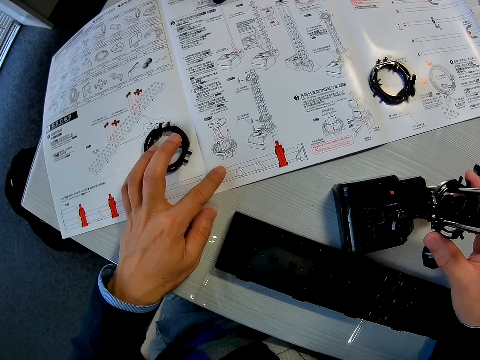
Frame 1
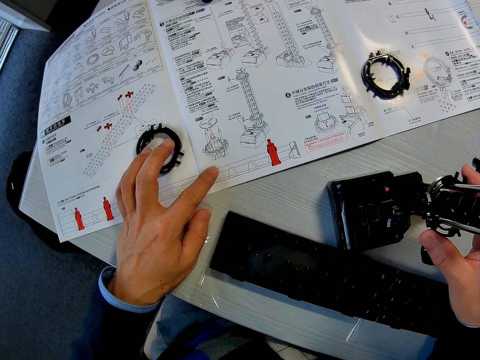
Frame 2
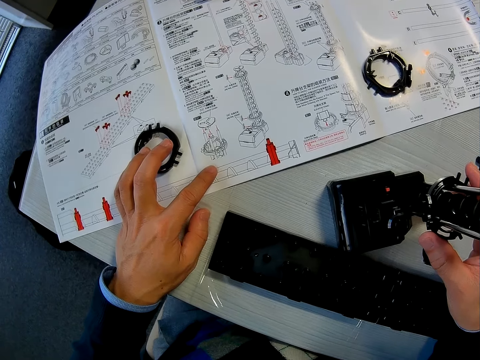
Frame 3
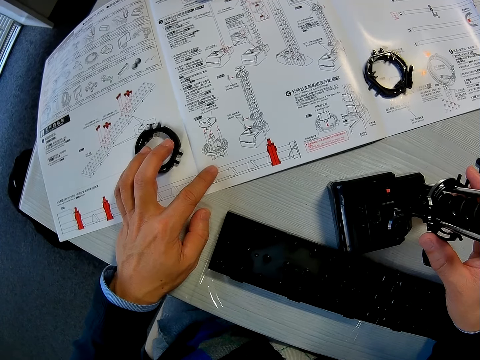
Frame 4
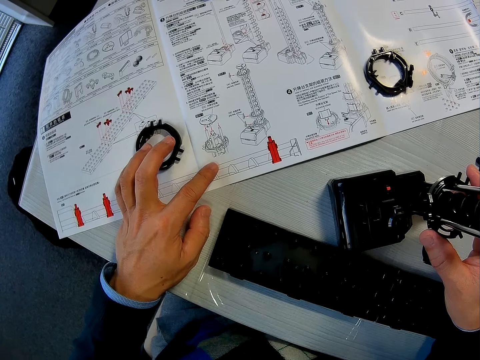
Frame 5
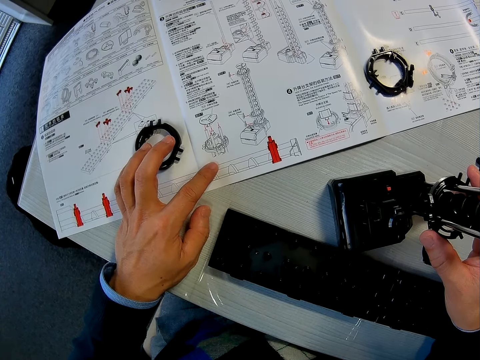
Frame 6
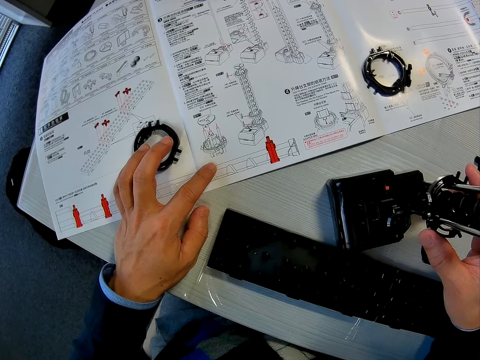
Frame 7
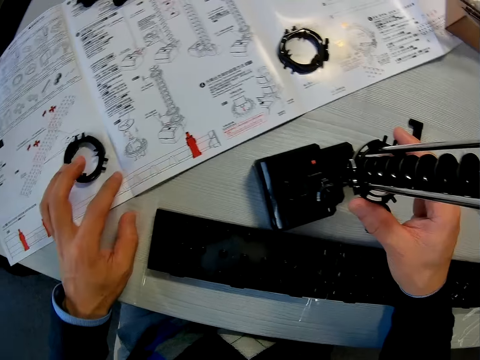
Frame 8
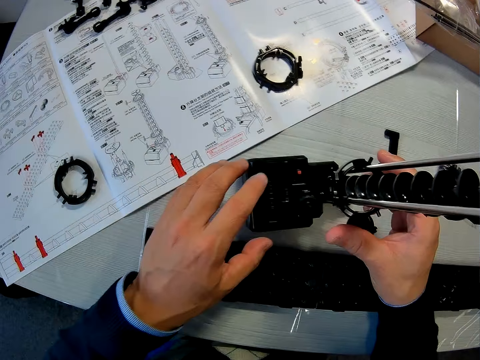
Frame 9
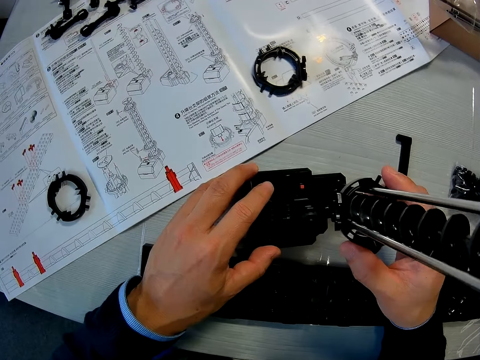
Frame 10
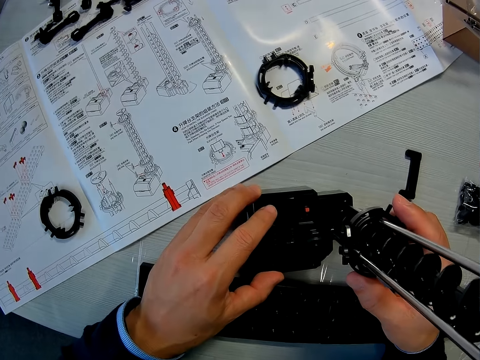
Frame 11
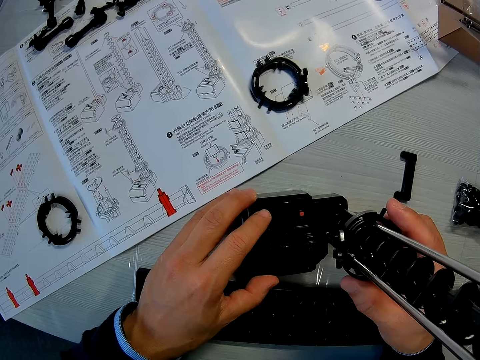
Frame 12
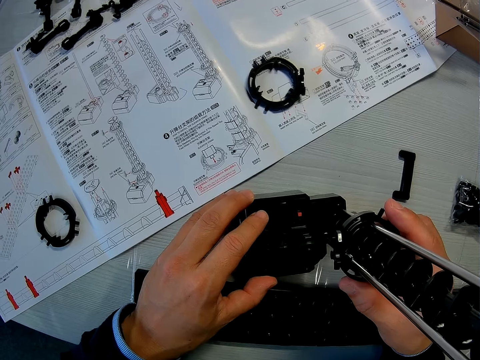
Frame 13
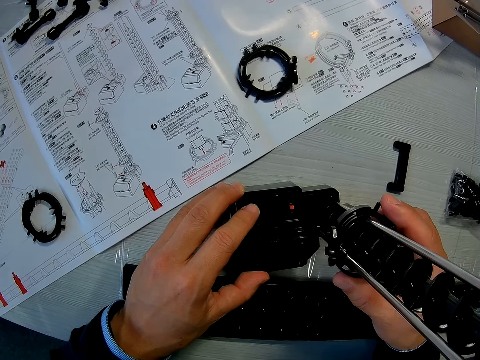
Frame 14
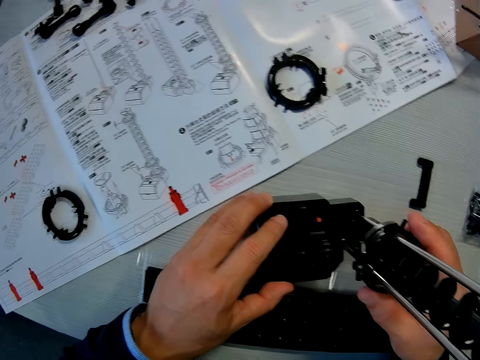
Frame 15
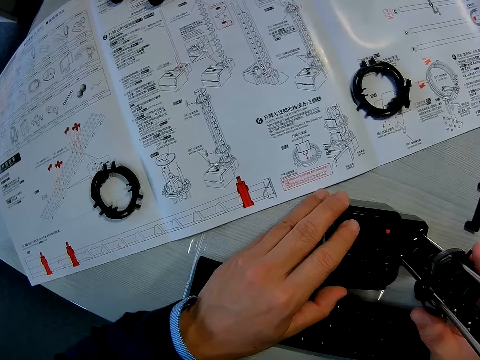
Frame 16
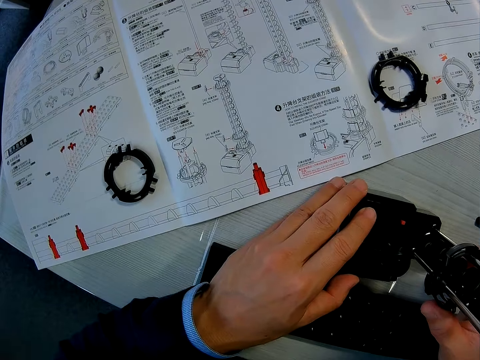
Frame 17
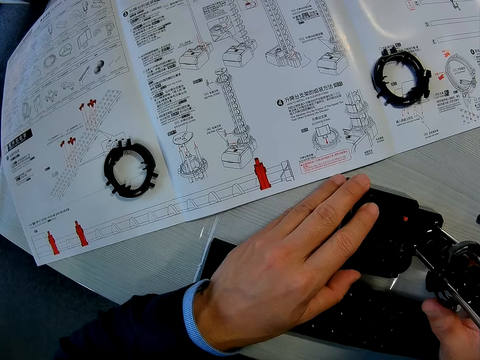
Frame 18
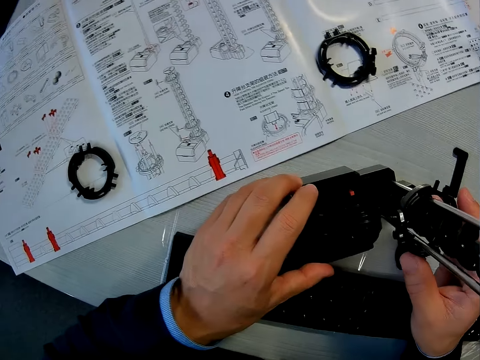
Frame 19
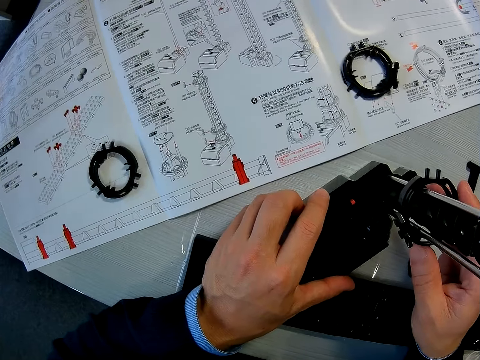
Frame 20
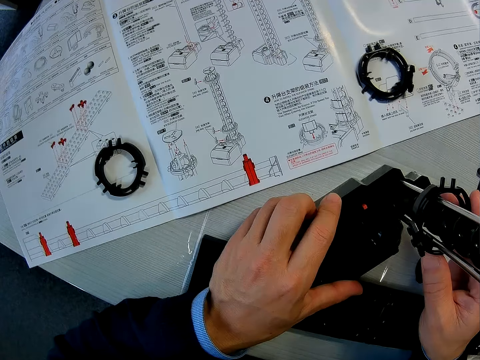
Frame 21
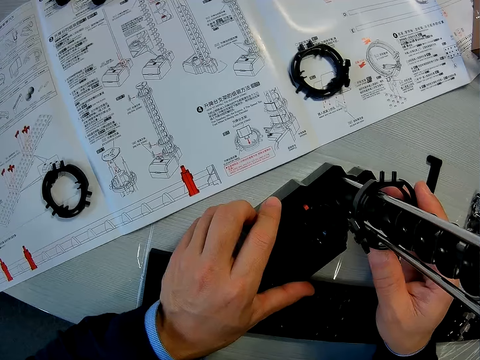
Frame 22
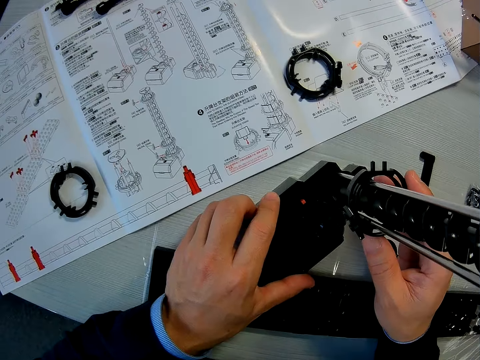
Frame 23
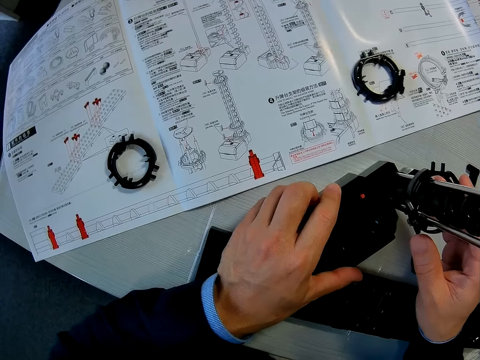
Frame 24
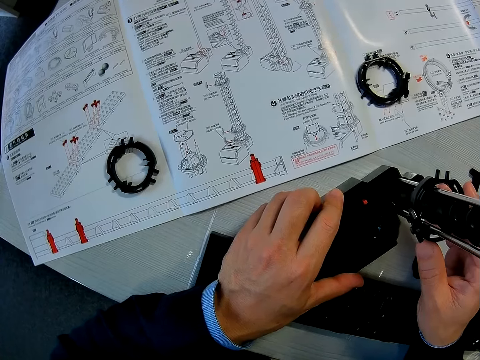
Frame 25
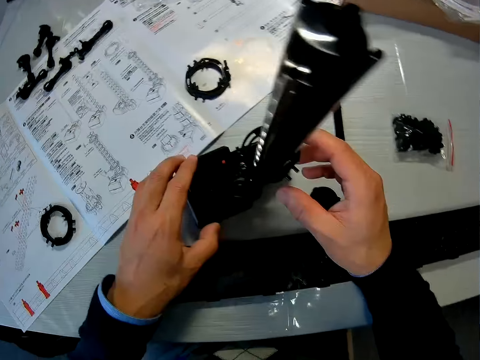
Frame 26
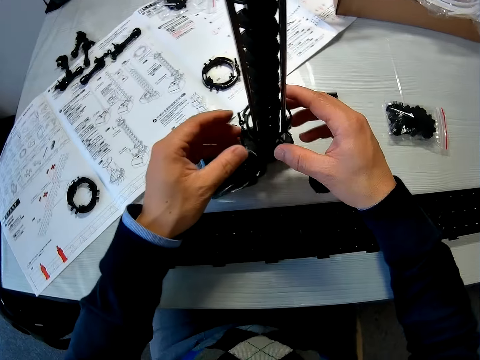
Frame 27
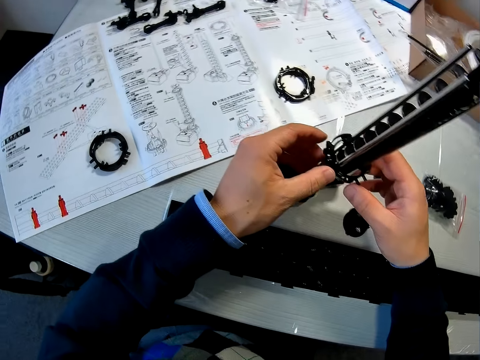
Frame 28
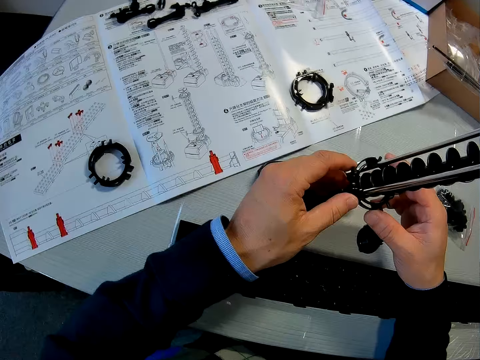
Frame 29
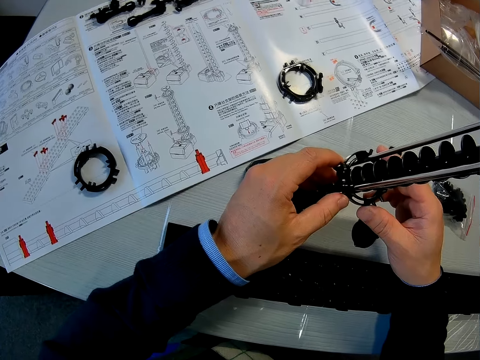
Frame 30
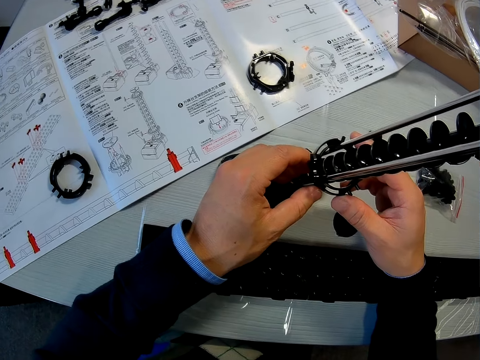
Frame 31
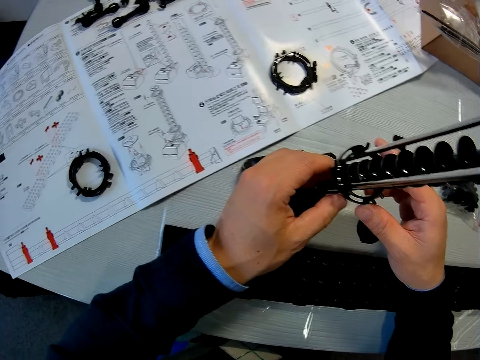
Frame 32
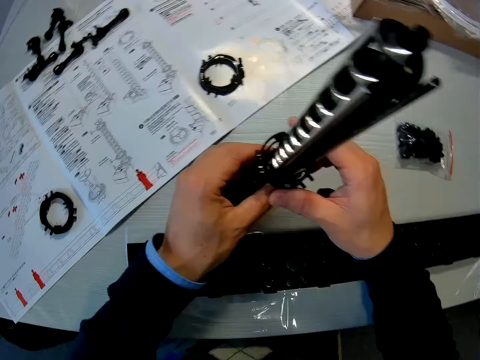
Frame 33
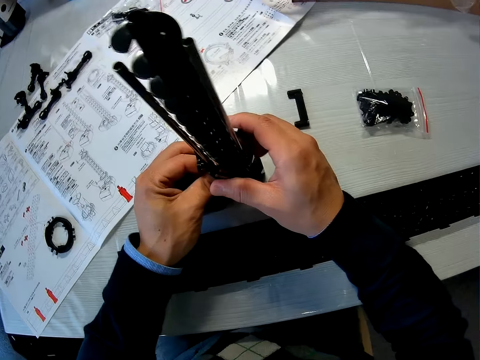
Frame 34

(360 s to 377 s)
The camera wearer looks at the instructional manual paper. They hold the space rail model. They look at the instructional manual paper. They rotate the space rail with both hands. They look at the instructional manual paper. They fix the space rail model.

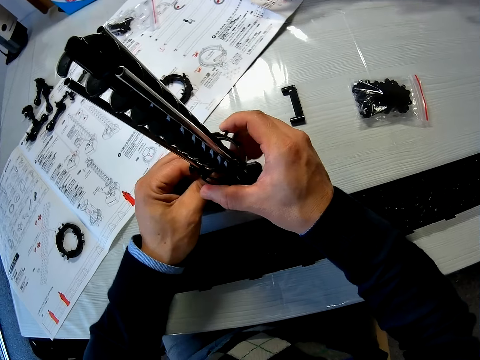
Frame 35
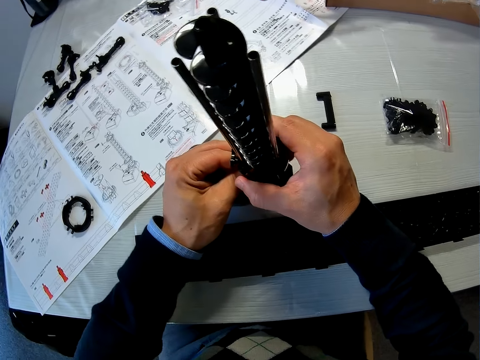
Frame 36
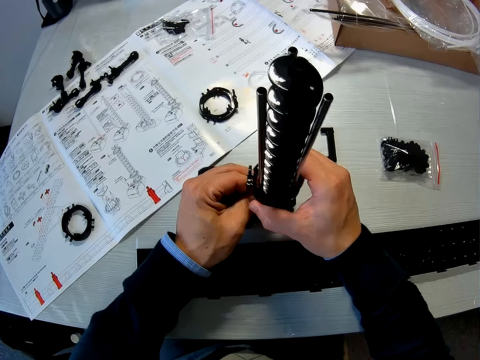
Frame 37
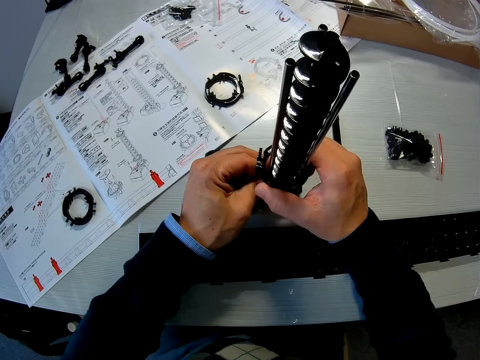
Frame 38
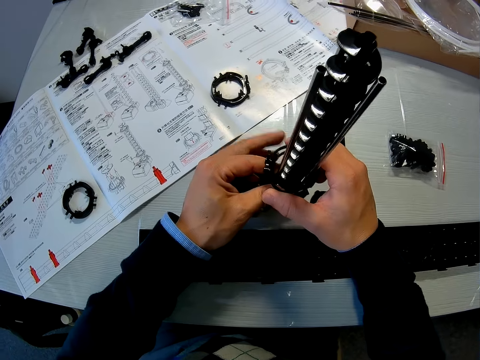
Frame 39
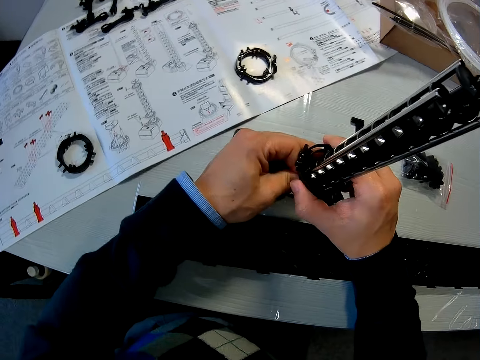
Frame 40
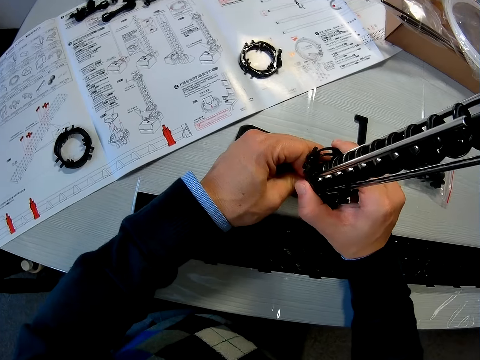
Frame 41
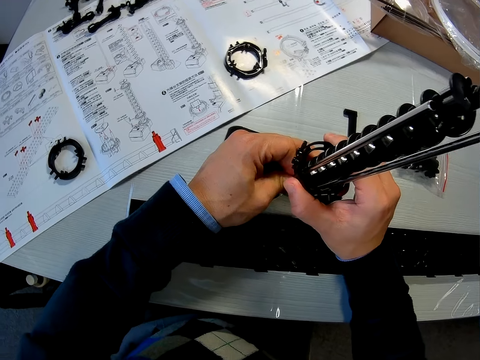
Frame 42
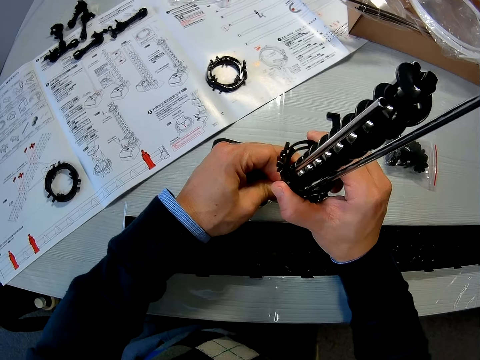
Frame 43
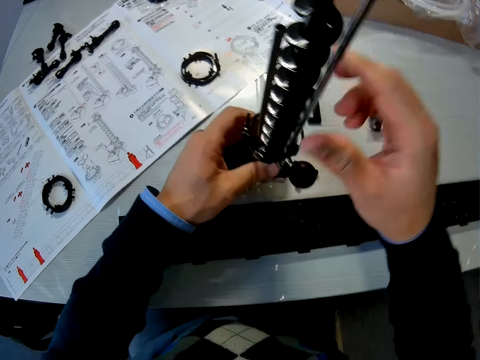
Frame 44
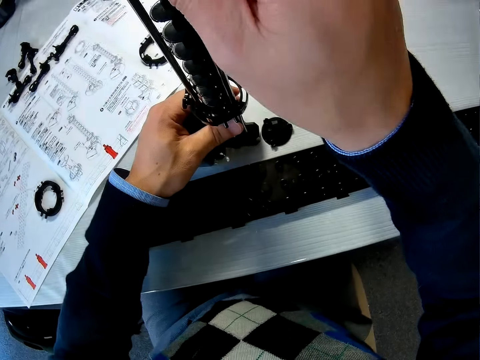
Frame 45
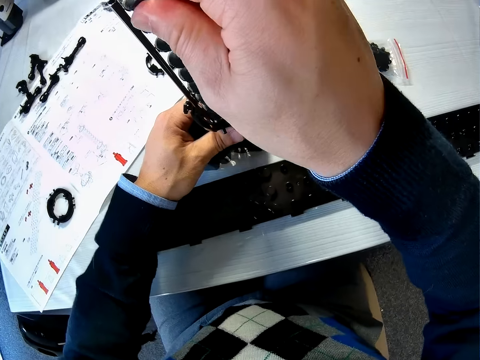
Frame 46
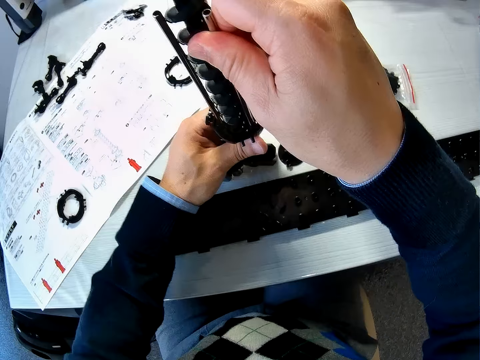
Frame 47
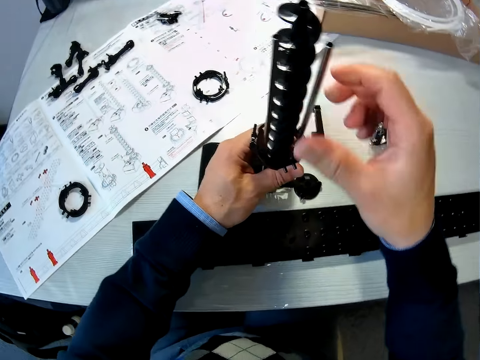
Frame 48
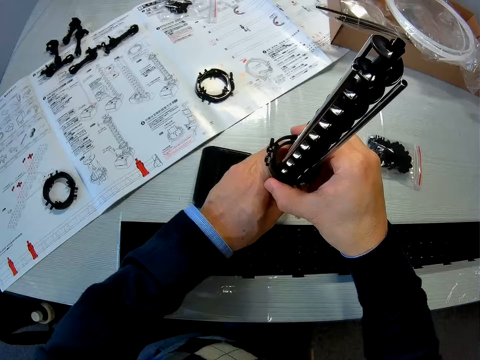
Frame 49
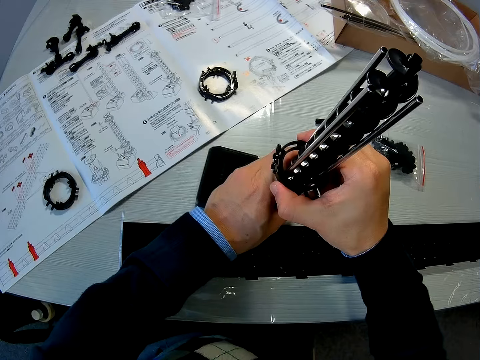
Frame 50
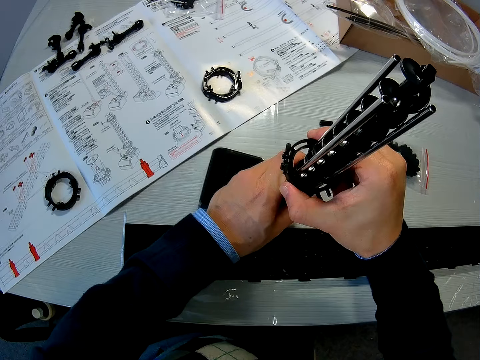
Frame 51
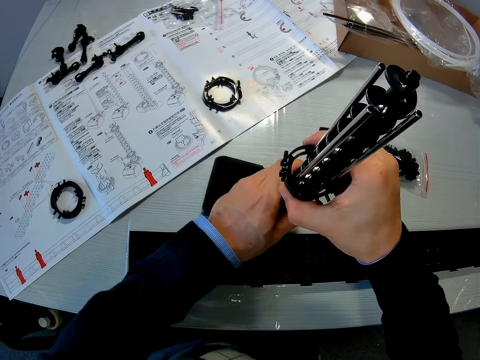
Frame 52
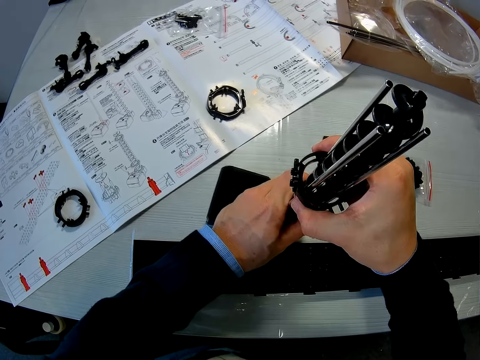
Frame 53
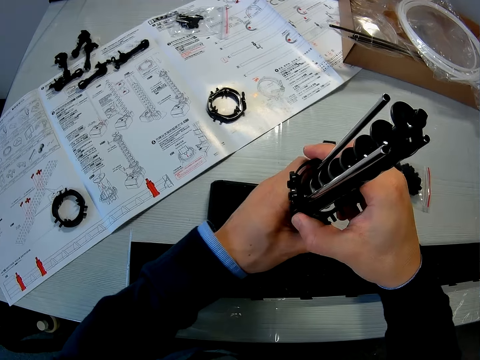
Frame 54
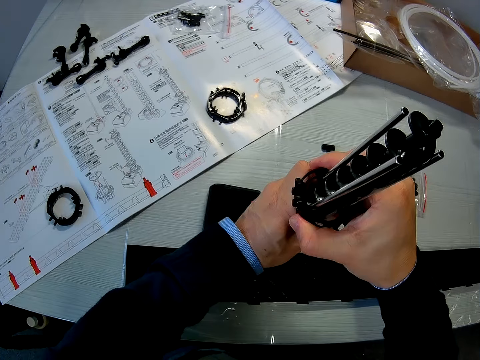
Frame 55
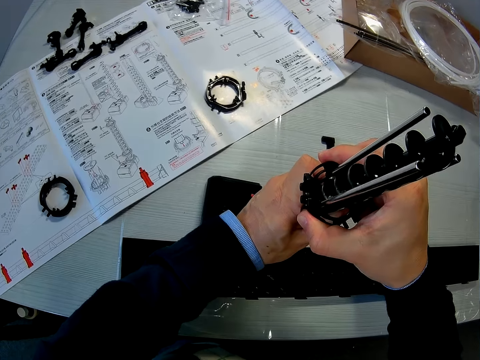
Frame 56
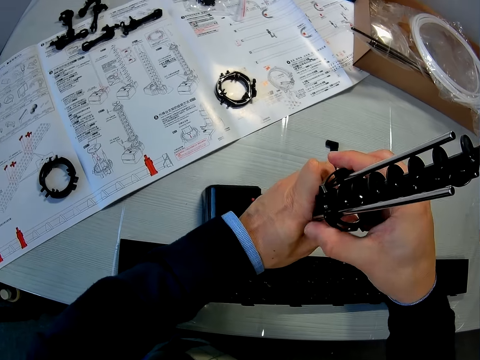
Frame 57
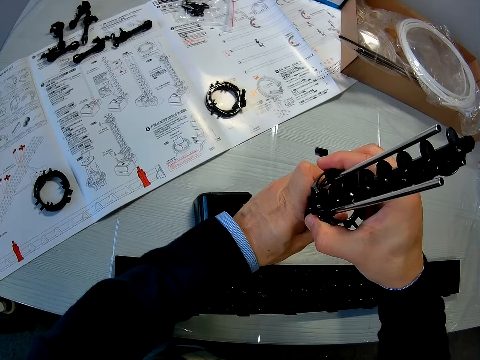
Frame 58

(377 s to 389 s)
The camera wearer removes the other piece of the space rail from the space rail. They adjust one of the poles of the space rail. They dismantle the space rail model. They remove the other piece of the space rail from the space rail.
